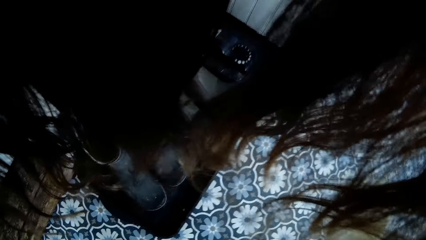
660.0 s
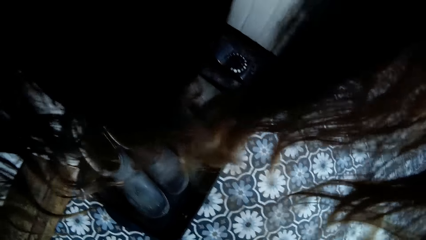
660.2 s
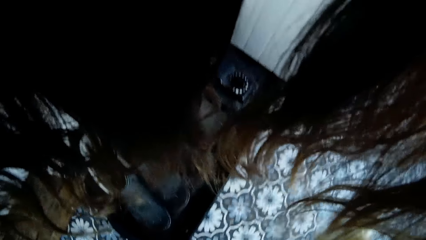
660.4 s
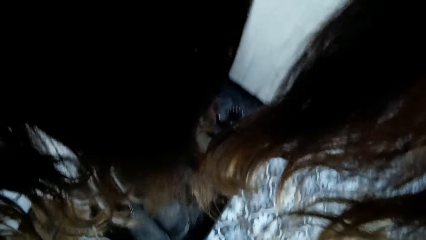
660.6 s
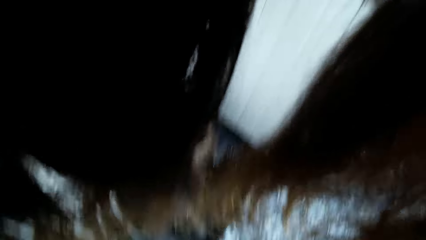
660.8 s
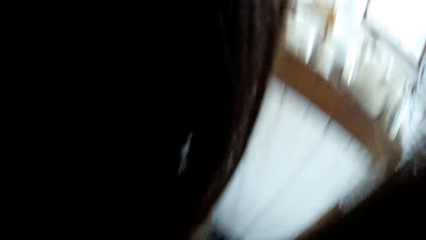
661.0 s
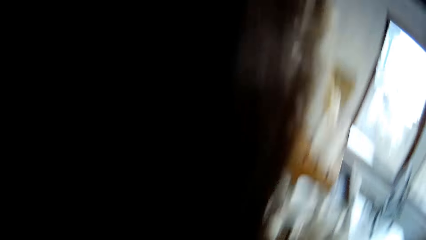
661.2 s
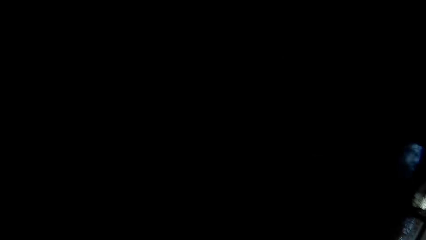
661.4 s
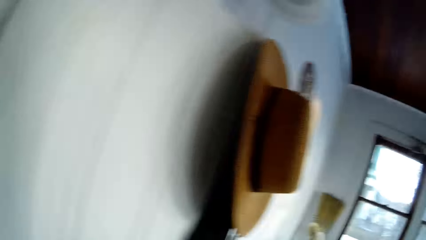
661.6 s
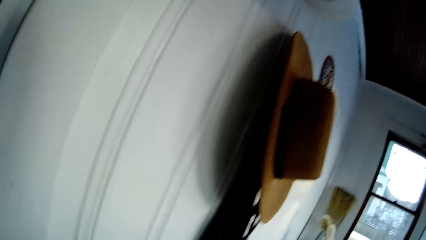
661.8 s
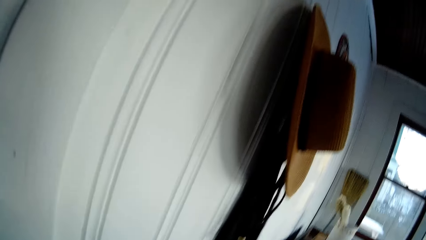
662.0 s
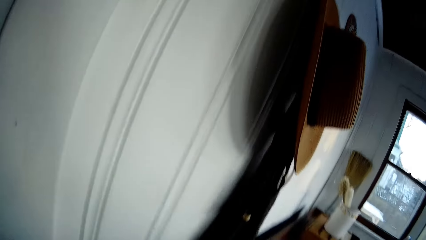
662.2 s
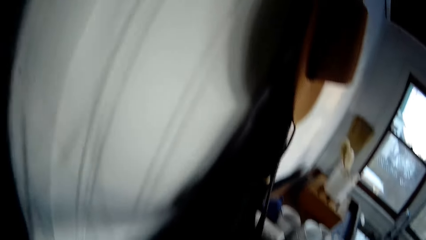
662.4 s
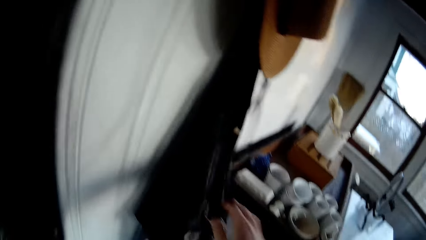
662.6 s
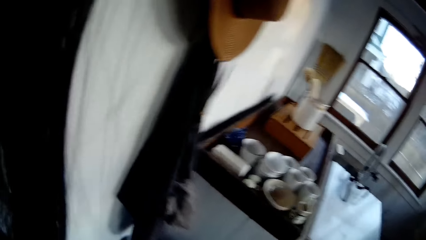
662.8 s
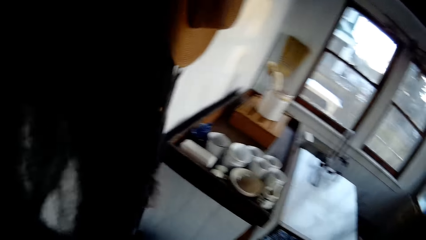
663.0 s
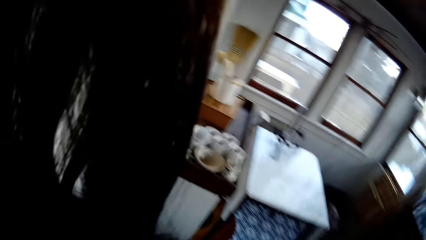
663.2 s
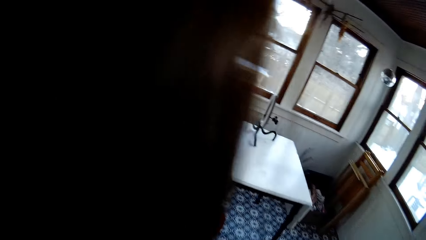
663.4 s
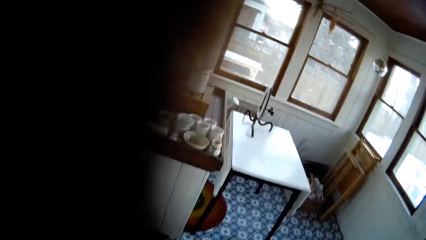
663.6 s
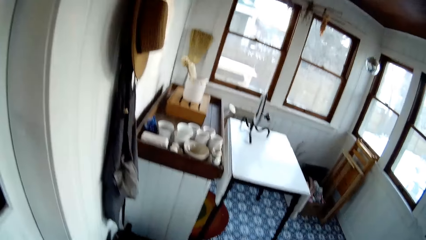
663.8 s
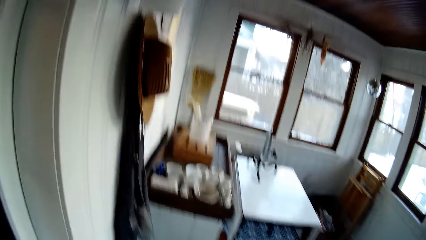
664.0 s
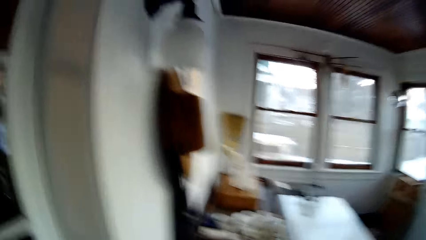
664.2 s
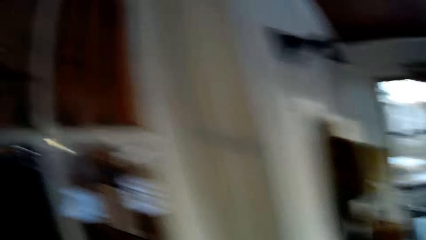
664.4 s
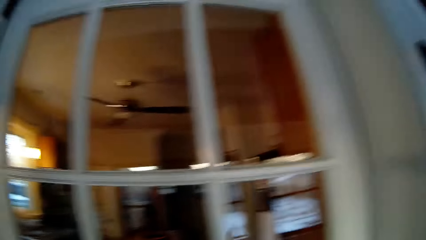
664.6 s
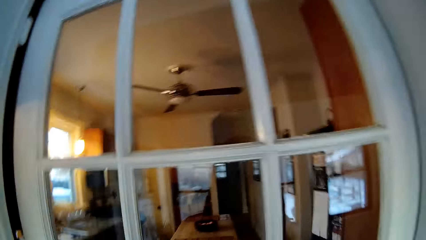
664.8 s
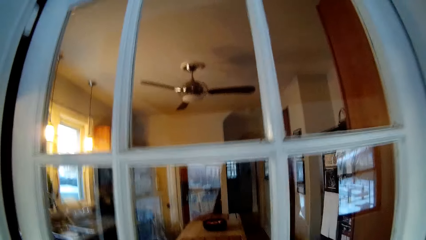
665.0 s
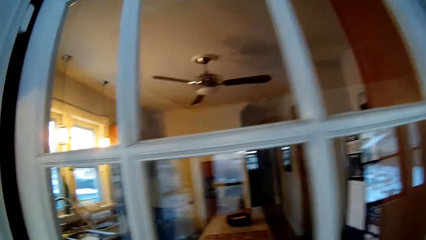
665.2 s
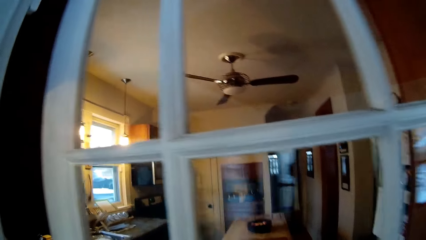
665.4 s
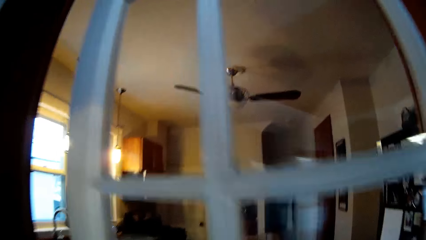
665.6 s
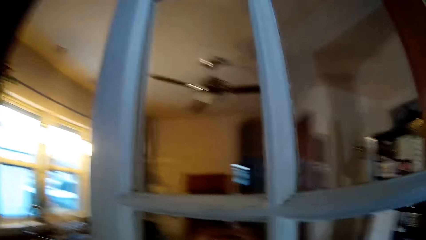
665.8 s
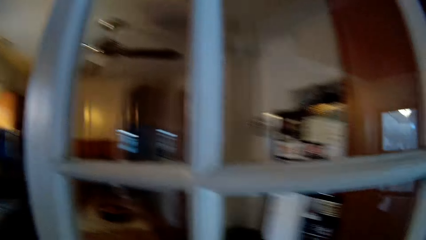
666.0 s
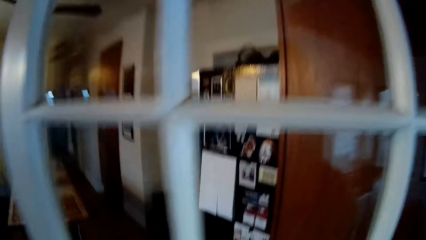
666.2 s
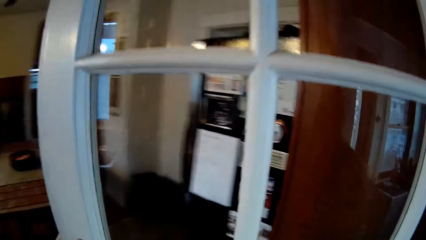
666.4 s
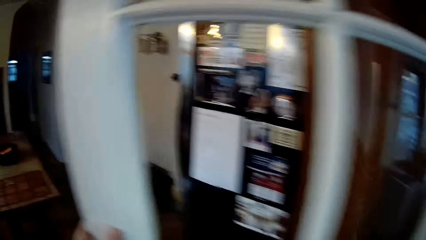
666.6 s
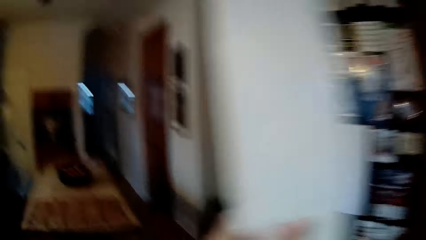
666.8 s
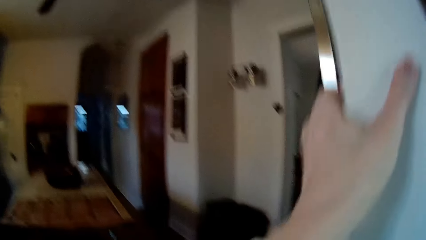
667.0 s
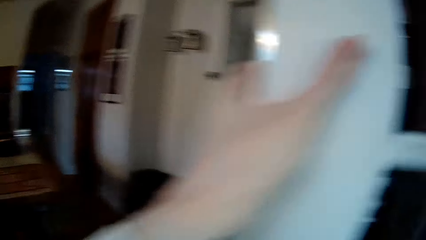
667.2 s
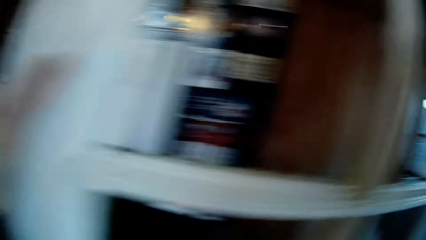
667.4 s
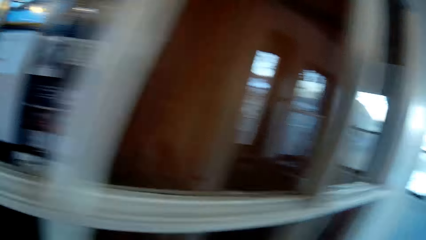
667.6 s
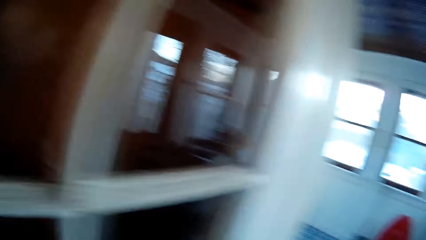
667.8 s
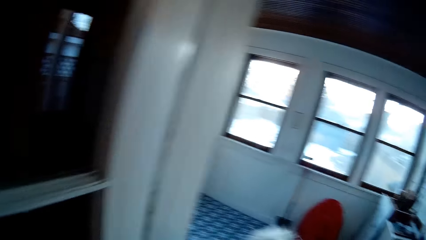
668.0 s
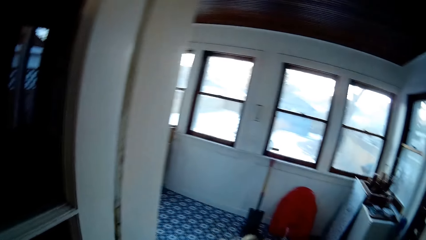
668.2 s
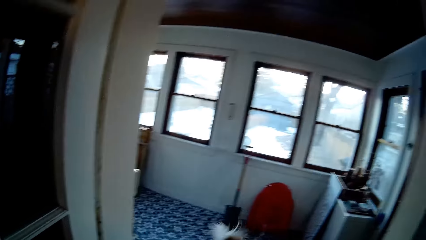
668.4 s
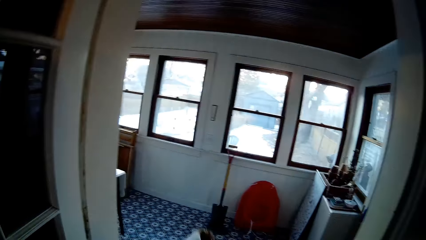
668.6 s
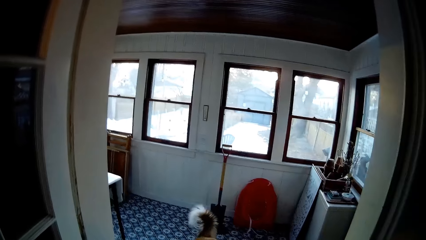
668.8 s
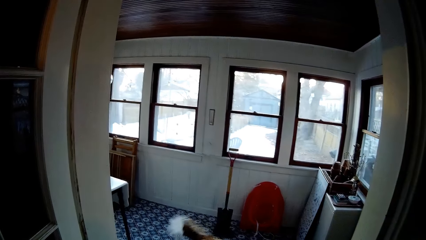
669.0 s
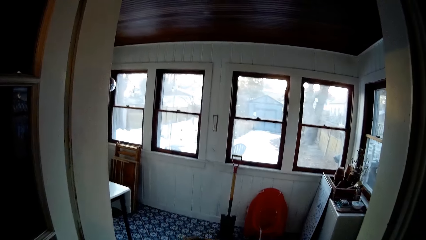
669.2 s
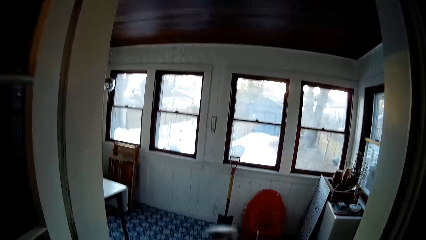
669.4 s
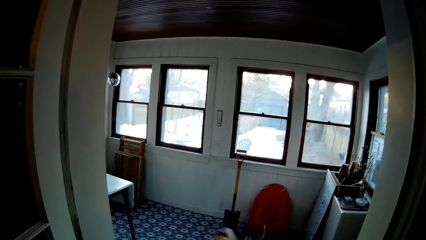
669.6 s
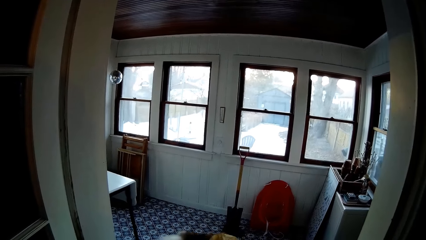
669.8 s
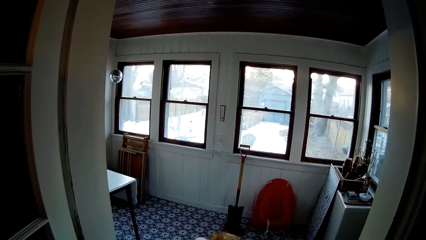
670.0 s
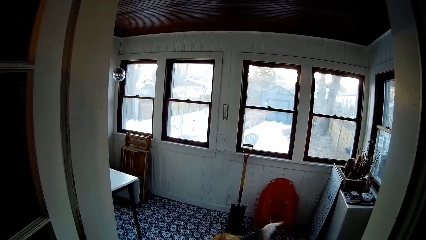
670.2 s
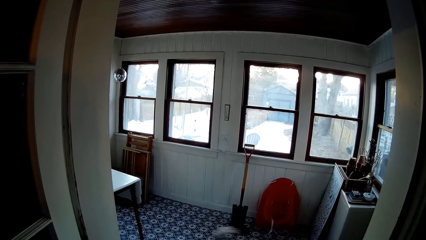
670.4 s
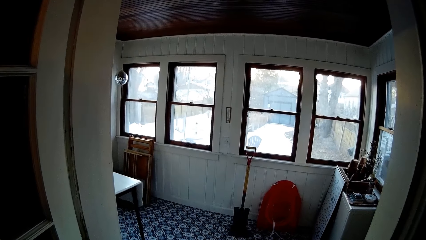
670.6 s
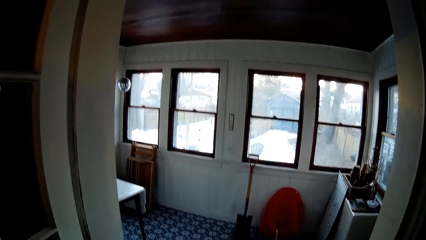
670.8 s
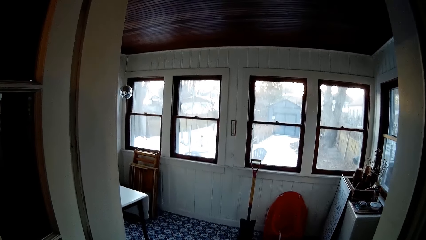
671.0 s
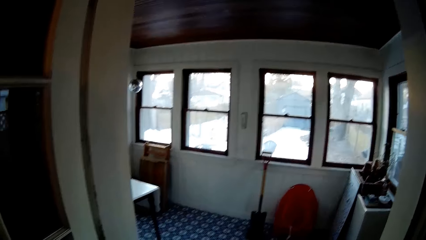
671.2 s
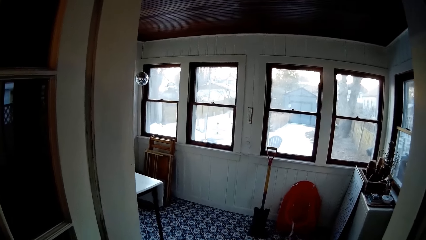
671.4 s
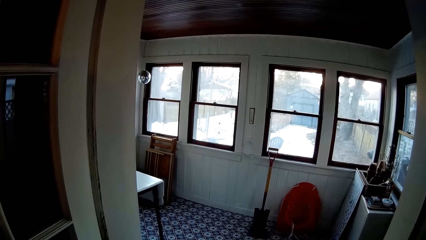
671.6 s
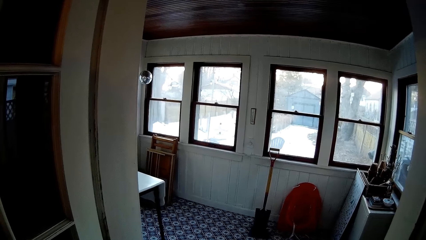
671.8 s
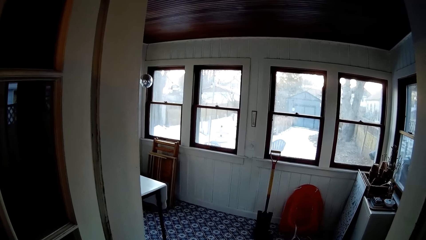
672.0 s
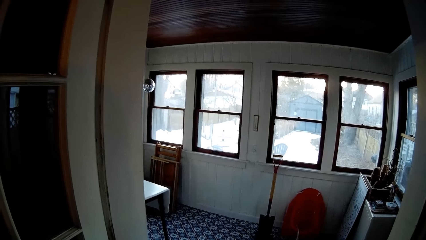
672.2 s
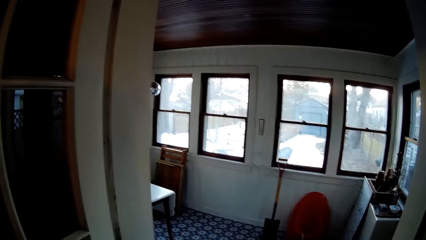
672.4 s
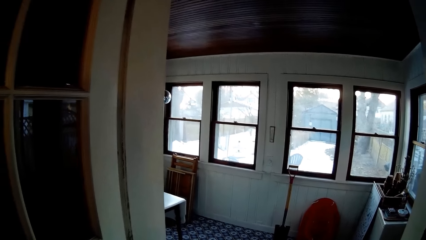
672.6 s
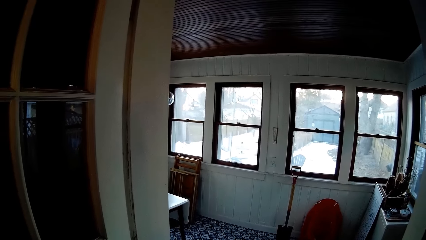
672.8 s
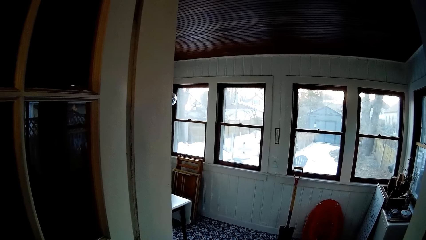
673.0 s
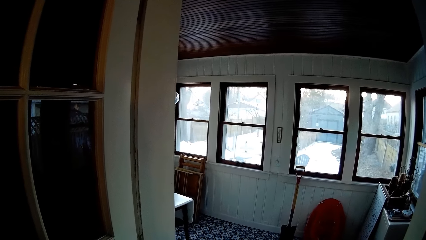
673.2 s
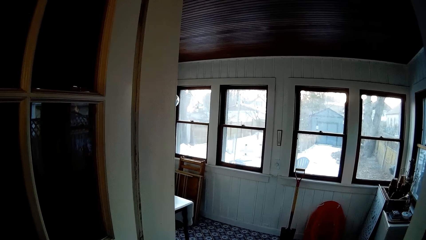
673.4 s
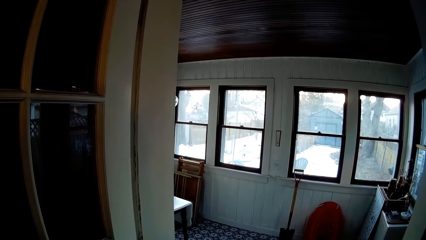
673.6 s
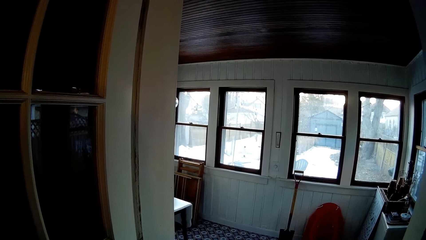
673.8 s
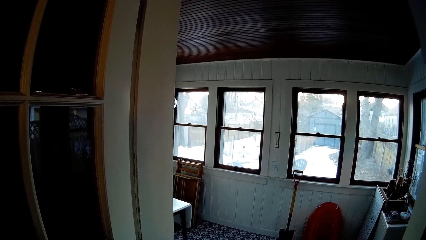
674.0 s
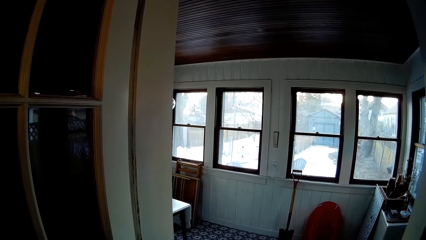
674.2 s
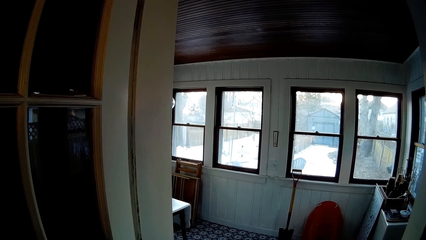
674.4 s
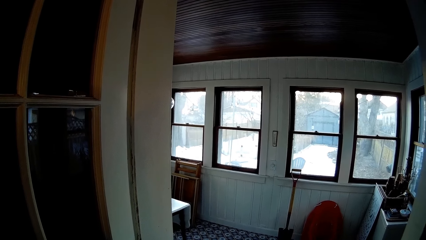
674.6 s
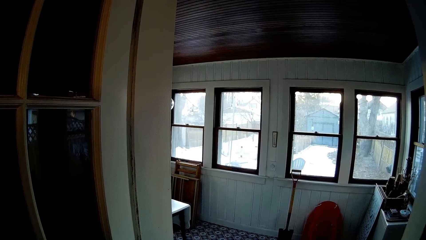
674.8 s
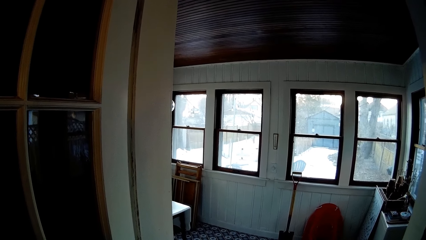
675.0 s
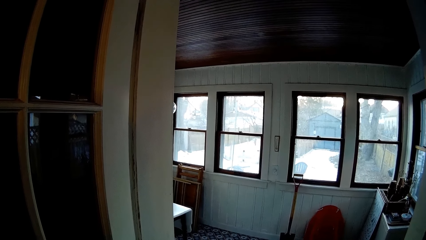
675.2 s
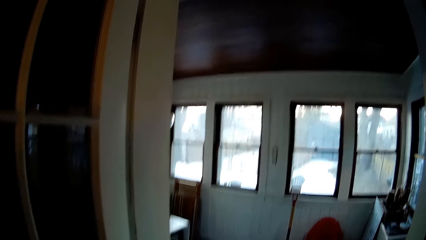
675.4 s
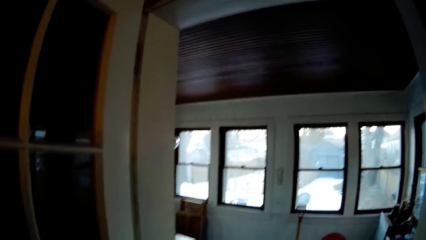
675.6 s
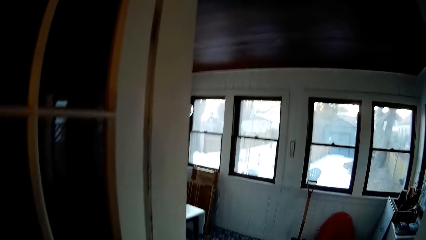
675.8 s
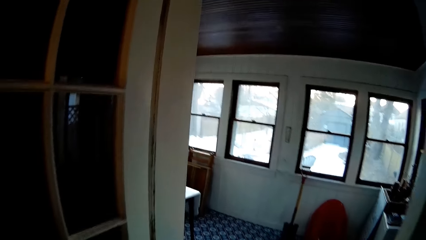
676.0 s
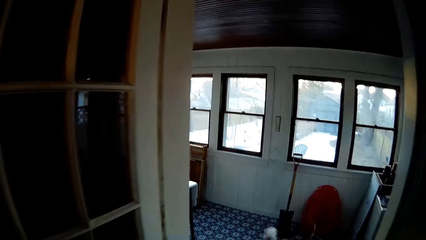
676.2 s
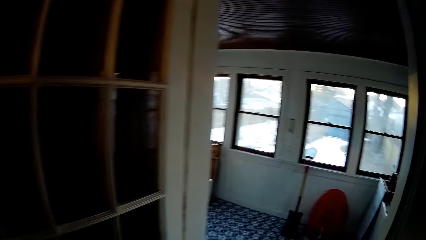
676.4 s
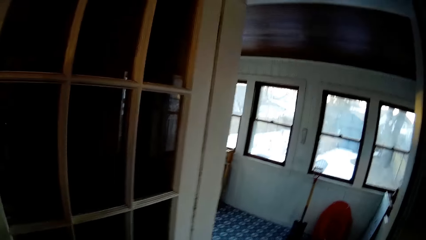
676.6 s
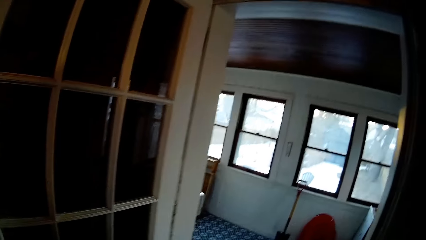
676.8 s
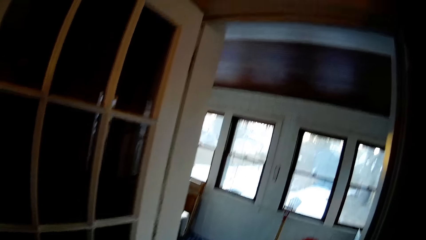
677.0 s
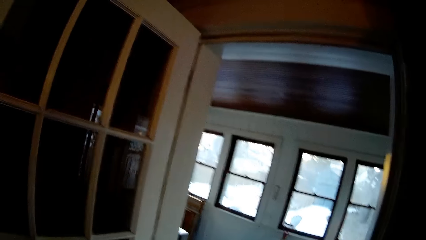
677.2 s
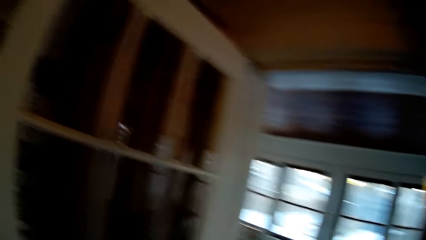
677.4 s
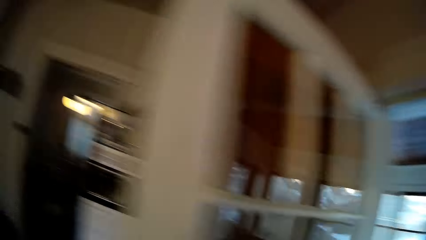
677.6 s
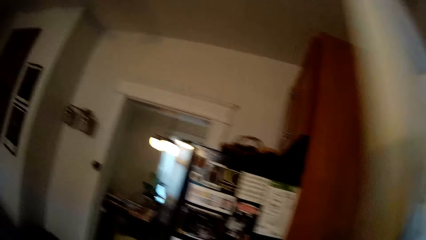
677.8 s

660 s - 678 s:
The camera wearer hangs the napkin on a wall with her right hand. She walks around the house. She opens the kitchen door with her right hand. She talks. She holds the door with her left hand. She interacts with the dog. She walks around the house repeatedly.
